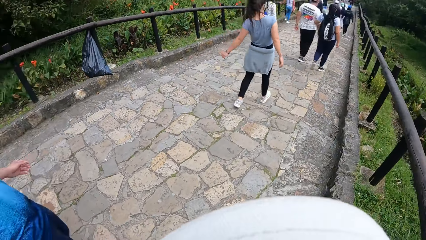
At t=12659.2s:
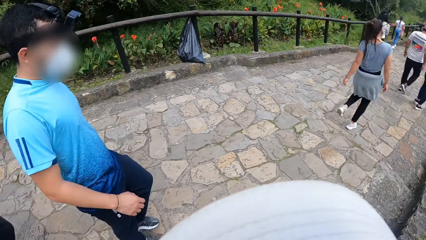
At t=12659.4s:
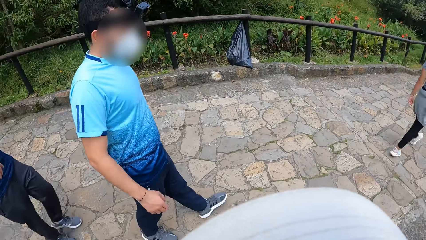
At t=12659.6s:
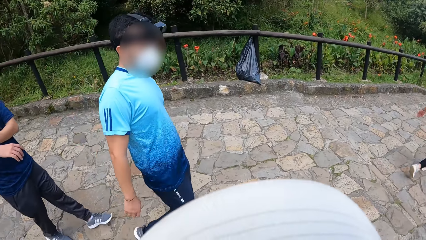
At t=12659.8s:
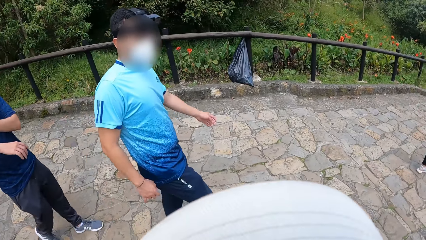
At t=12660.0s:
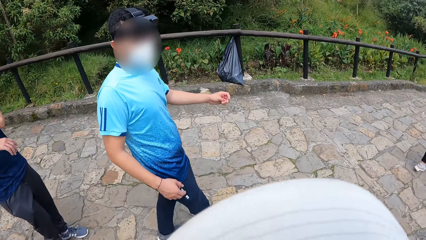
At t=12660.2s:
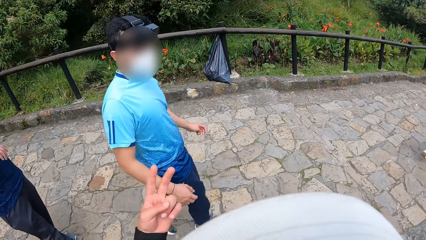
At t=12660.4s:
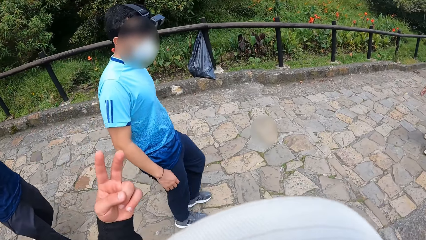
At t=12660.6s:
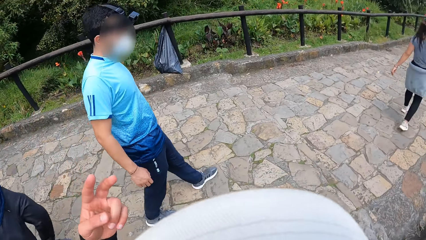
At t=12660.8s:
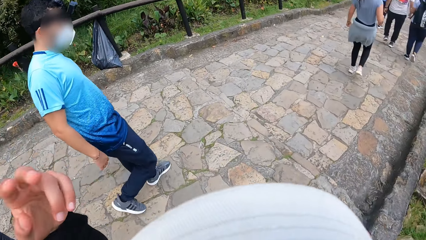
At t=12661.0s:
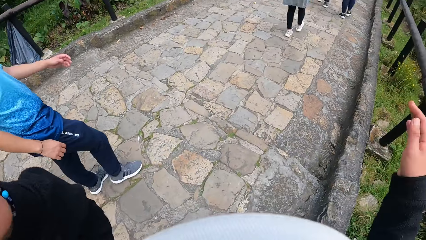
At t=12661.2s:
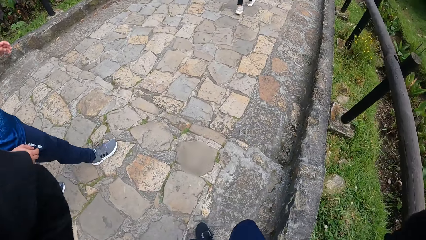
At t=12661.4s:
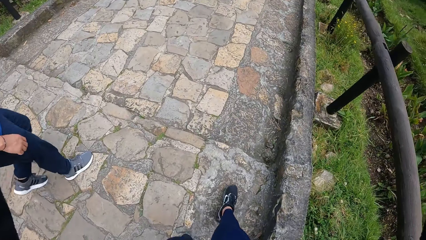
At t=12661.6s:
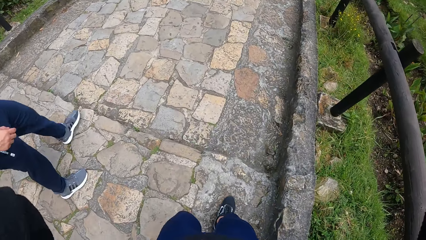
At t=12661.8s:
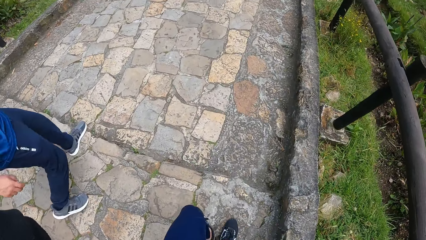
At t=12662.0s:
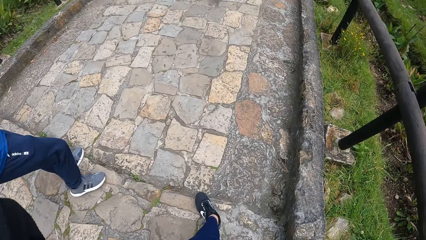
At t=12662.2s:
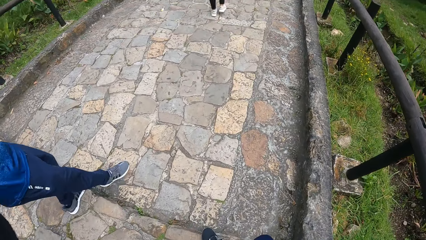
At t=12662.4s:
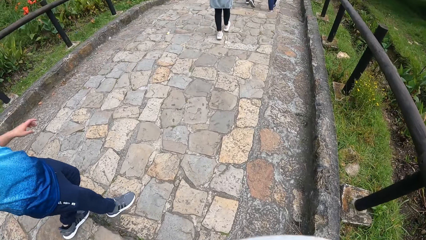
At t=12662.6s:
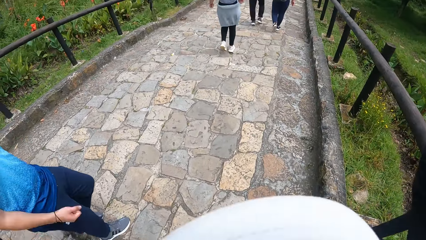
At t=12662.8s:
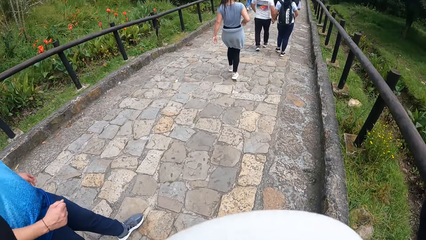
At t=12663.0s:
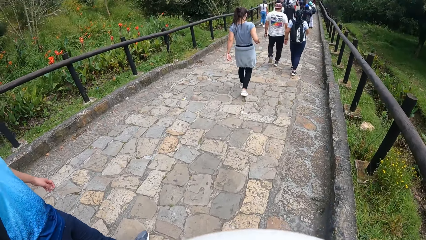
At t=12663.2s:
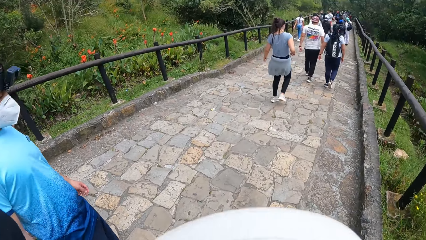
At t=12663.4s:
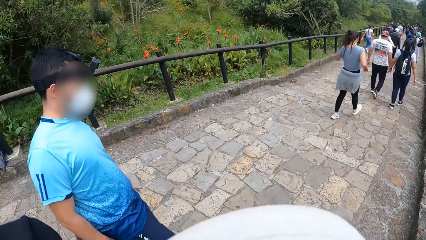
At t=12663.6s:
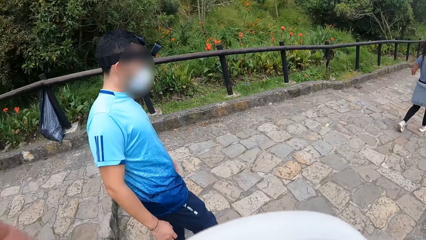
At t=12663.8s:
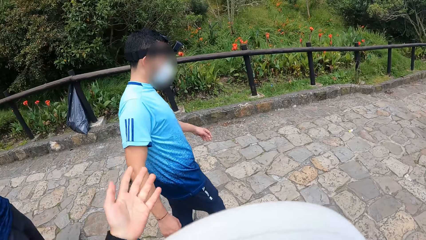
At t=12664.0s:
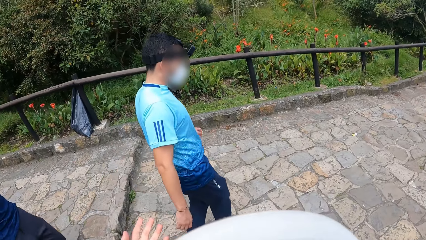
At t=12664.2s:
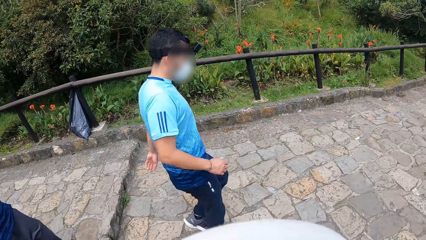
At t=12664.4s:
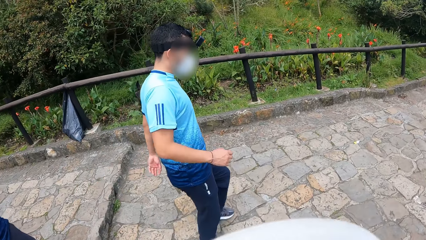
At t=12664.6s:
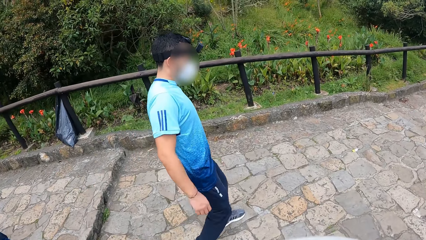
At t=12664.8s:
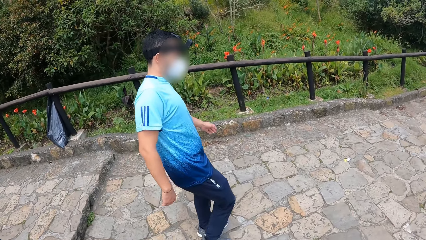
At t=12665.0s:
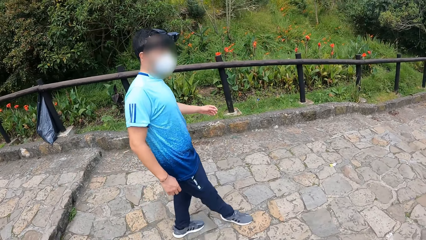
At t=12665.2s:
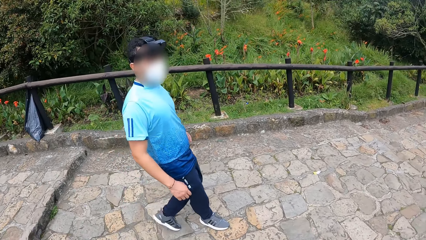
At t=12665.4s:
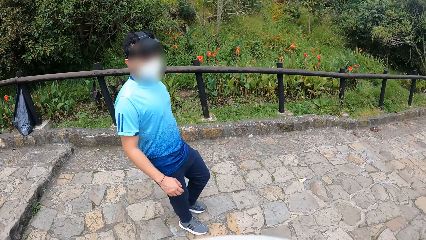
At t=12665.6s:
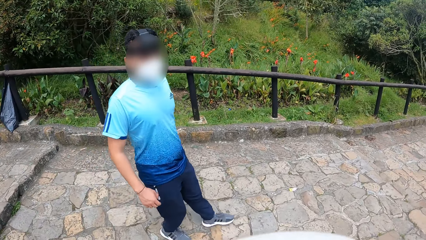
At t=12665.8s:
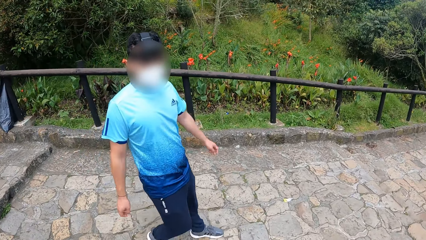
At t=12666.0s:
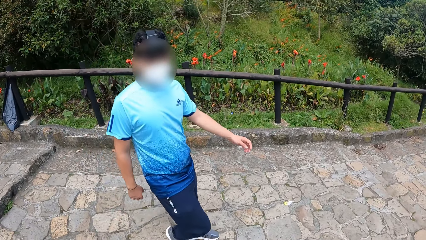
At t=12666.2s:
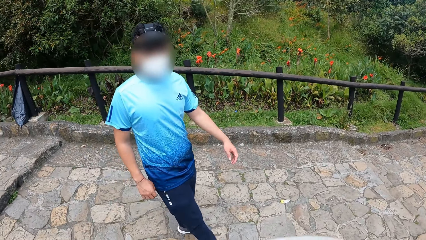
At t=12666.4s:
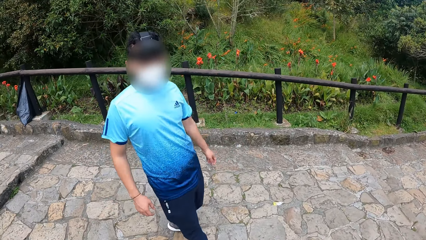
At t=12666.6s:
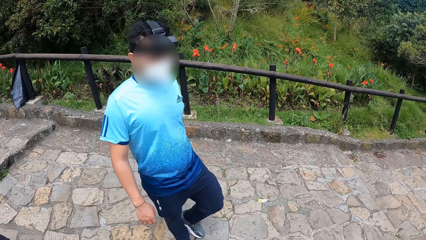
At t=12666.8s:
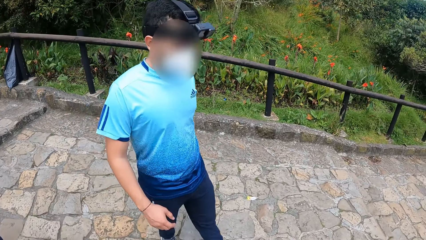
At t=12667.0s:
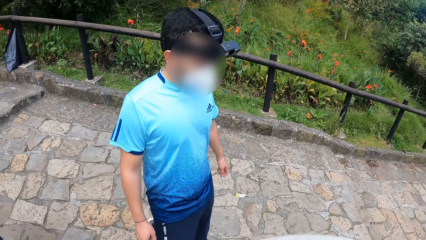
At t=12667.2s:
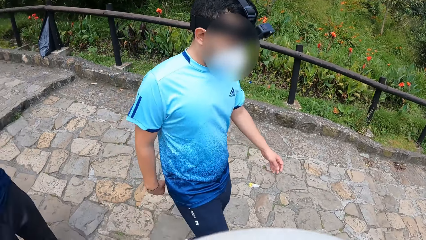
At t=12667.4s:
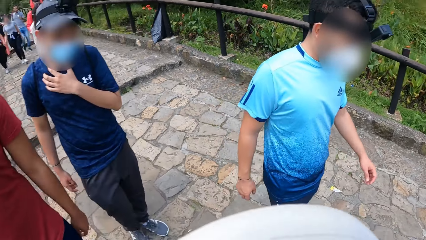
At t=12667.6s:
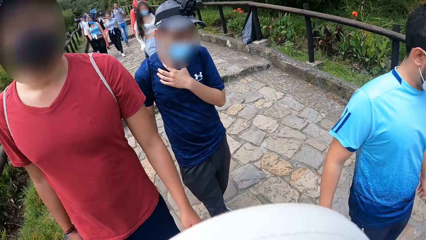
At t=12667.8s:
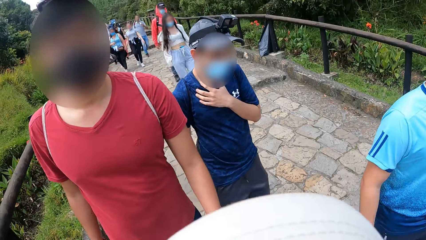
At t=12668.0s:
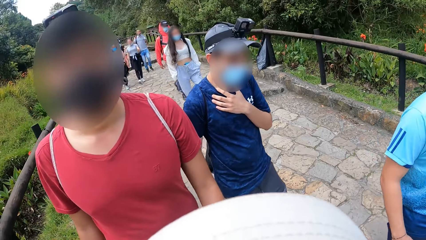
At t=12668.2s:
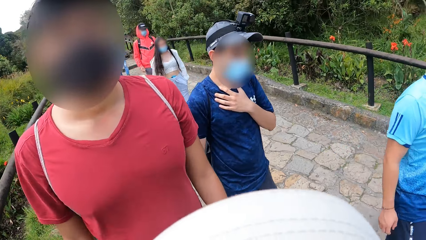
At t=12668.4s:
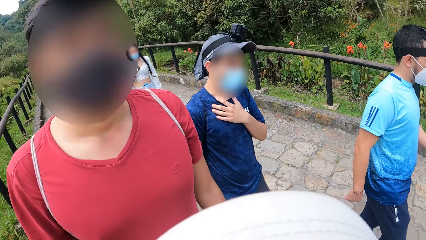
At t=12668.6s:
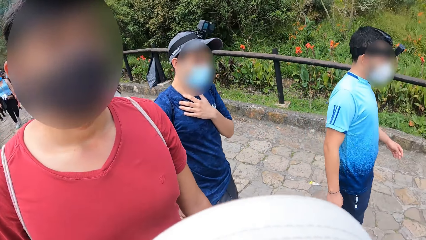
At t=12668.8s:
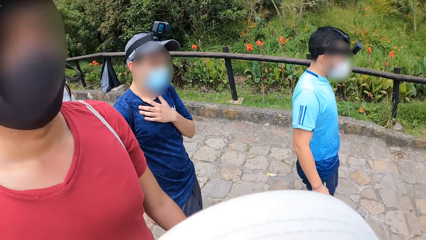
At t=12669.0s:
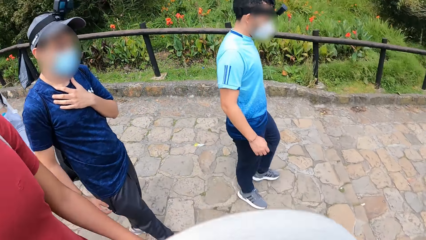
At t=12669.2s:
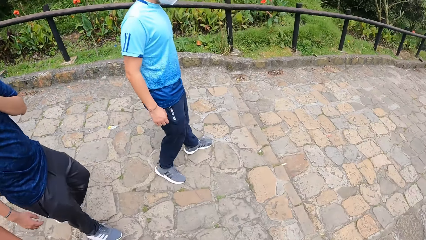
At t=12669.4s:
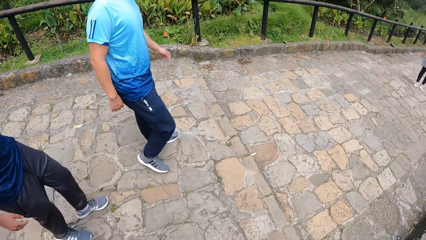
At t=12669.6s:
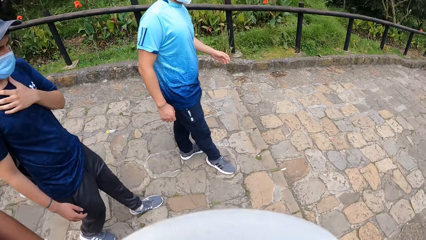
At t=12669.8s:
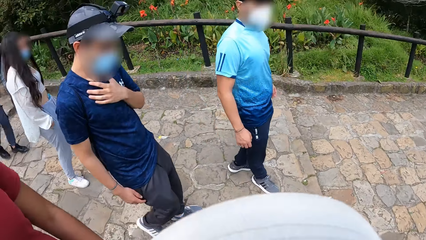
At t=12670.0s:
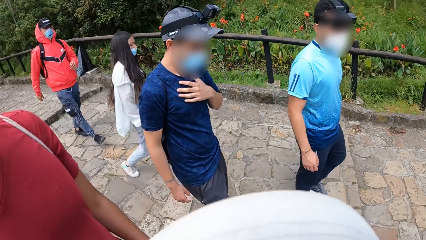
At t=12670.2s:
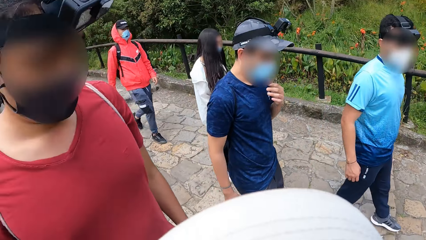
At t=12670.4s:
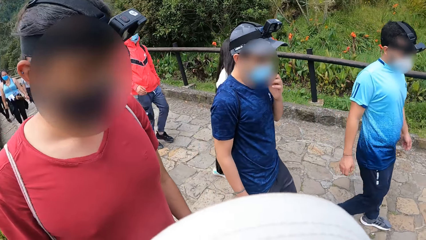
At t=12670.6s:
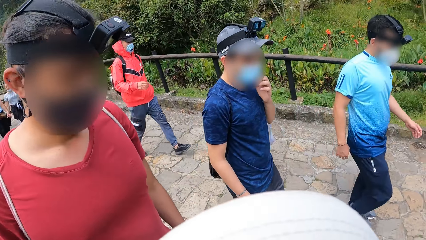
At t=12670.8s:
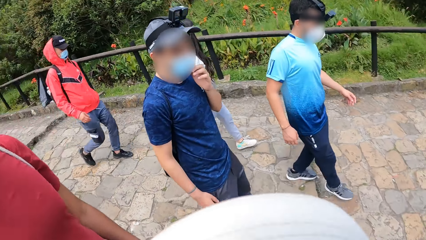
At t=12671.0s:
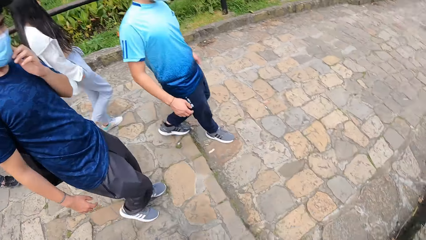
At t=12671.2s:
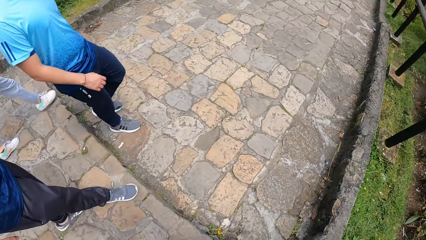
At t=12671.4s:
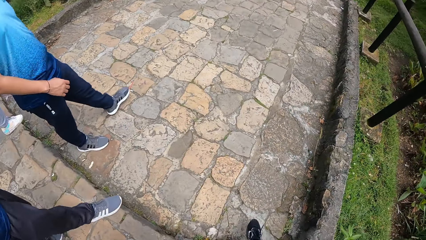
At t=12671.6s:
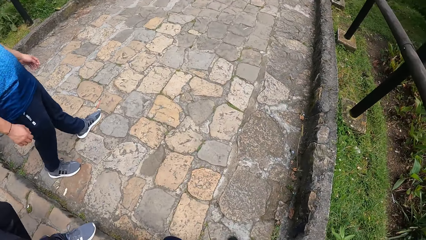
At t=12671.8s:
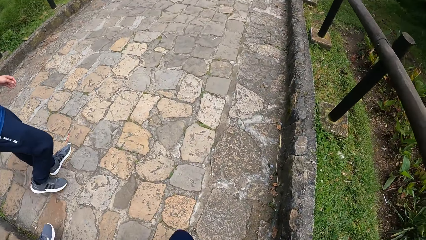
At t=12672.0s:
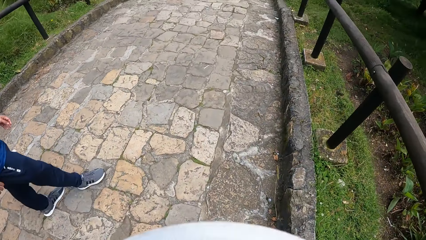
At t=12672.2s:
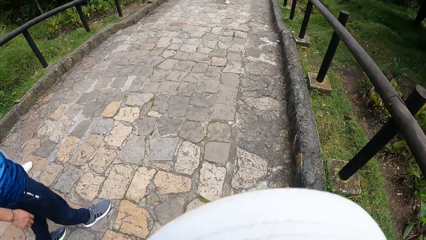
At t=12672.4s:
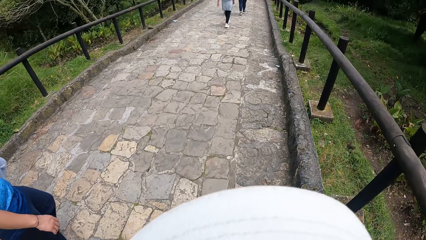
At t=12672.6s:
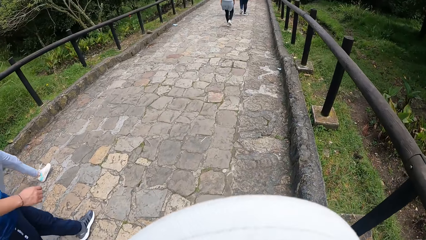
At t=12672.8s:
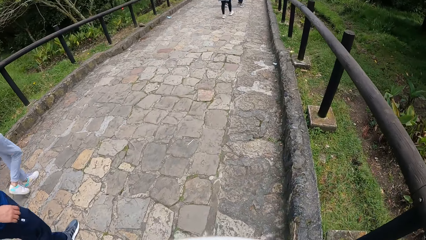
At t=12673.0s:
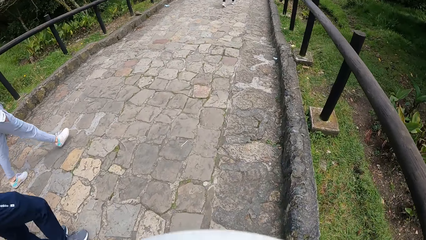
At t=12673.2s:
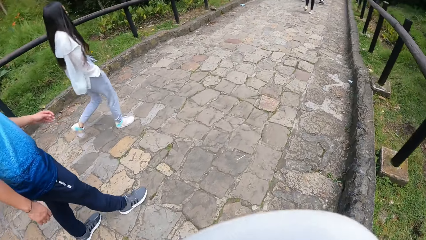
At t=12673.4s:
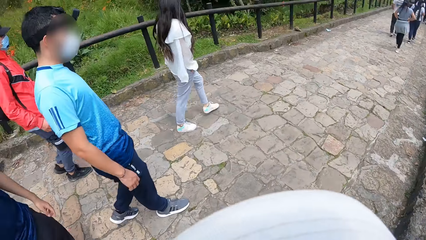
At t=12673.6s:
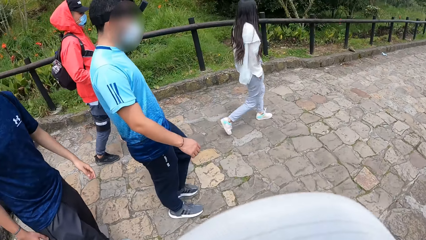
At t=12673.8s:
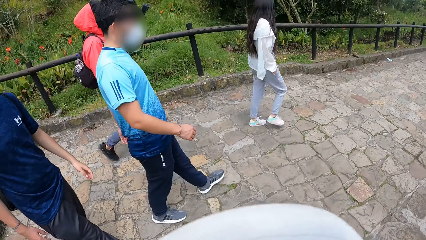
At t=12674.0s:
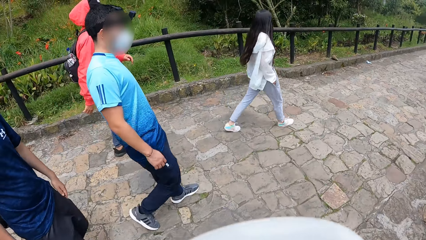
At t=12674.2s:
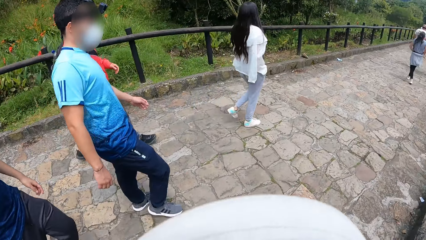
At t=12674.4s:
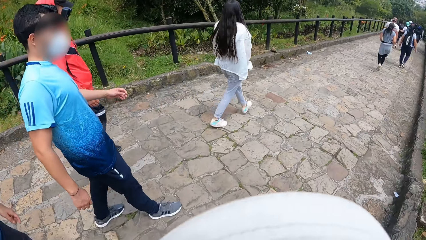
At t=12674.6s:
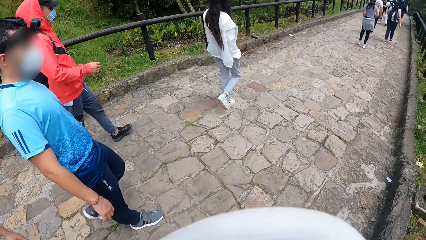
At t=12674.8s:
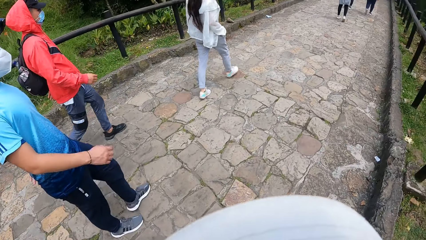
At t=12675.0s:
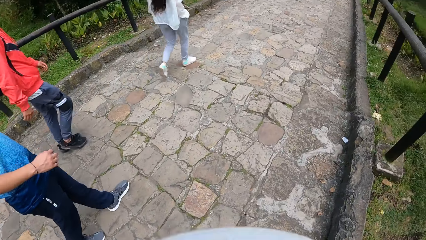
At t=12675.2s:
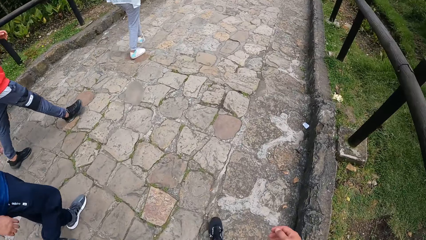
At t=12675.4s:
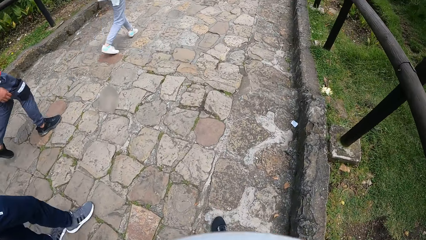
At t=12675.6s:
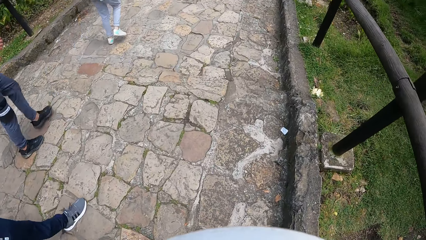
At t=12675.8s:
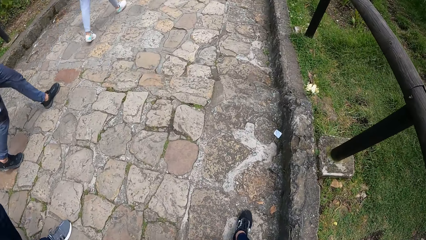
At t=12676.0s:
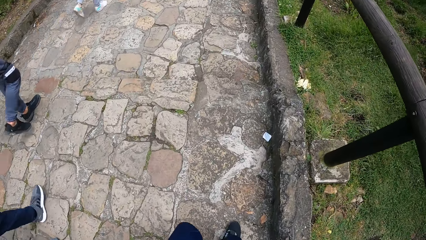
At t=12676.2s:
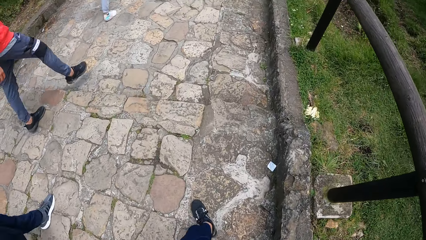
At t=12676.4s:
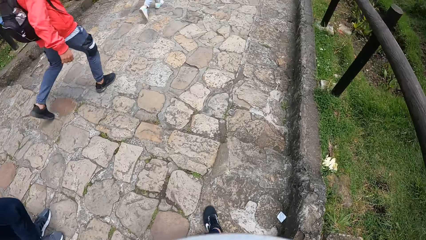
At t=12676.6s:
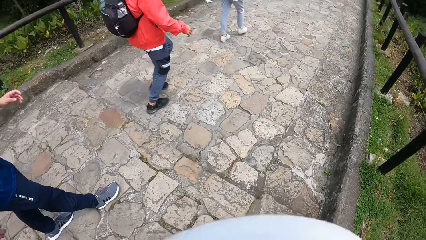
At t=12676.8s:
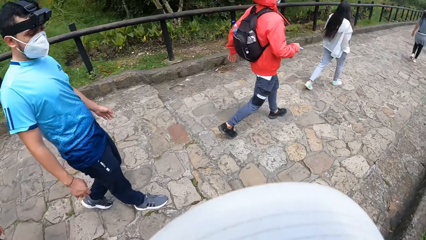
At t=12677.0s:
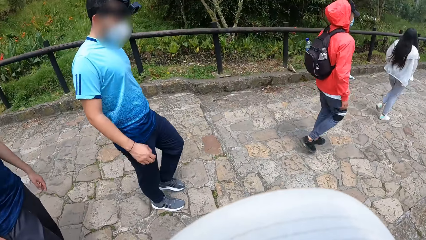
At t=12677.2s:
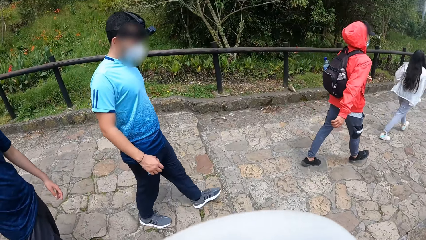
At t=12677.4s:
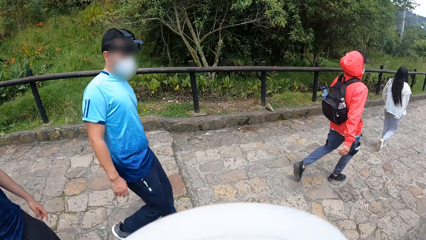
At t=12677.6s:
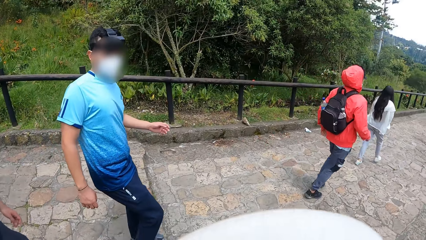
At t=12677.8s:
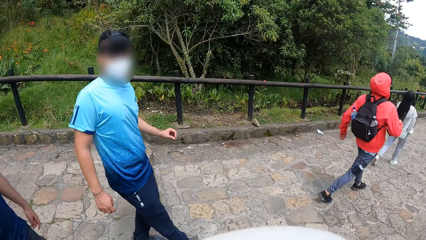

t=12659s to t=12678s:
The camera wearer converses with a person. They do something. They communicate with the person. They interact with a man, another man and a third man. They talk to another person. The third man touches a nose mask on his face with his left hand. The camera wearer converses with the first person.
